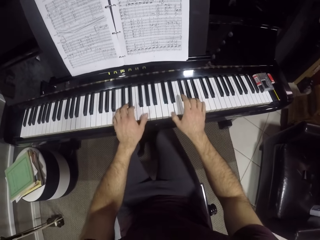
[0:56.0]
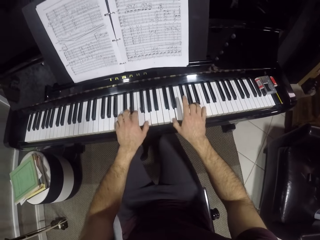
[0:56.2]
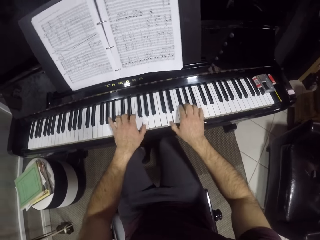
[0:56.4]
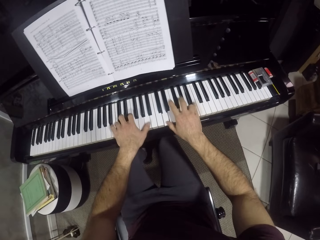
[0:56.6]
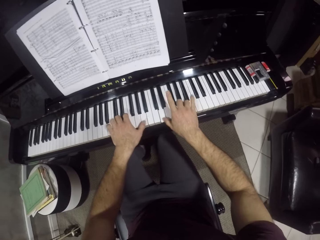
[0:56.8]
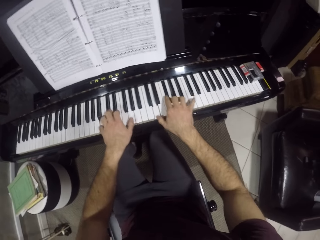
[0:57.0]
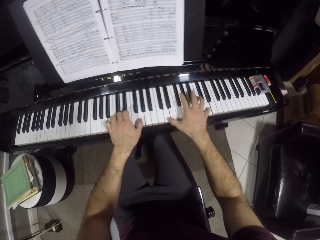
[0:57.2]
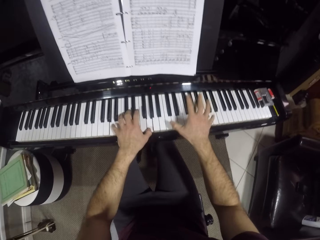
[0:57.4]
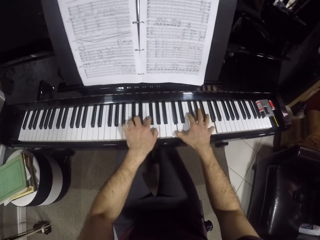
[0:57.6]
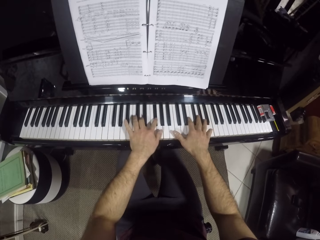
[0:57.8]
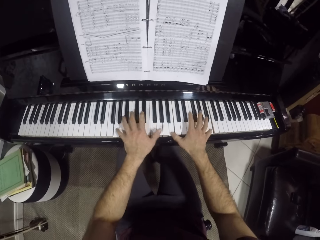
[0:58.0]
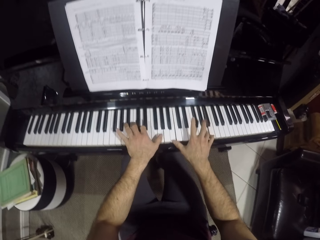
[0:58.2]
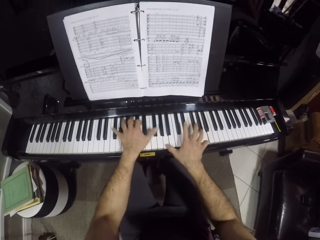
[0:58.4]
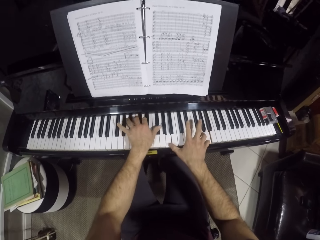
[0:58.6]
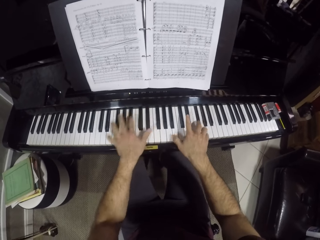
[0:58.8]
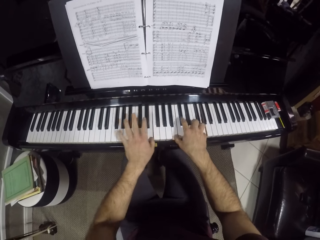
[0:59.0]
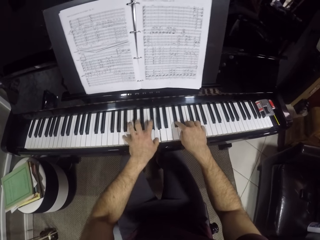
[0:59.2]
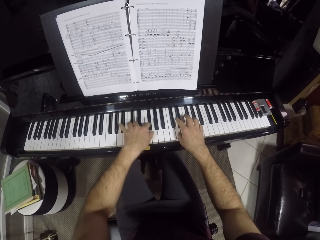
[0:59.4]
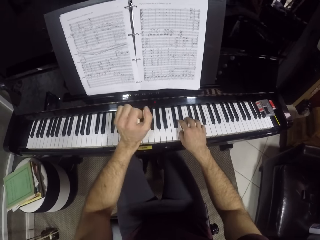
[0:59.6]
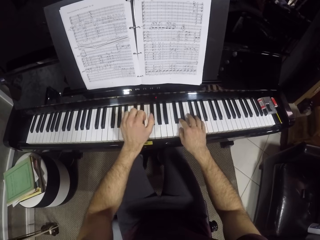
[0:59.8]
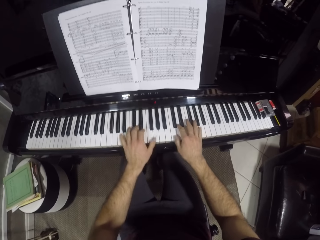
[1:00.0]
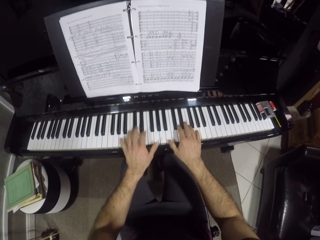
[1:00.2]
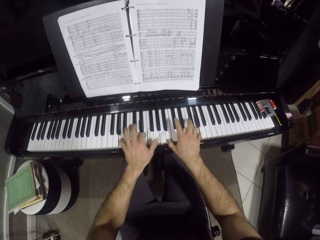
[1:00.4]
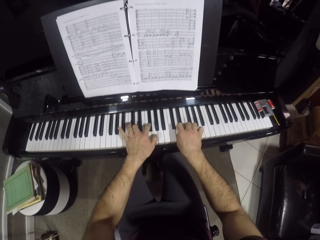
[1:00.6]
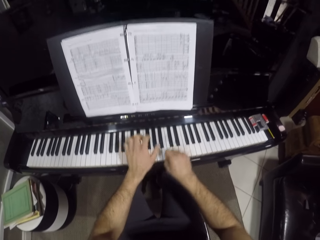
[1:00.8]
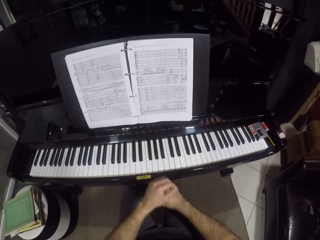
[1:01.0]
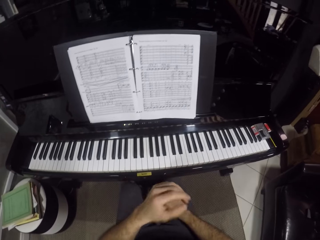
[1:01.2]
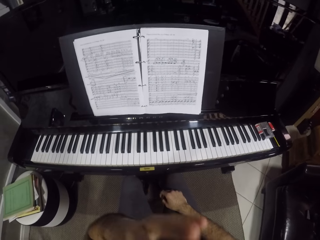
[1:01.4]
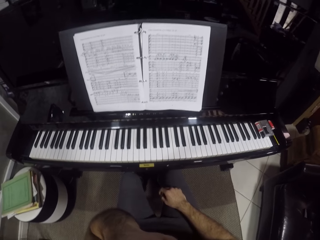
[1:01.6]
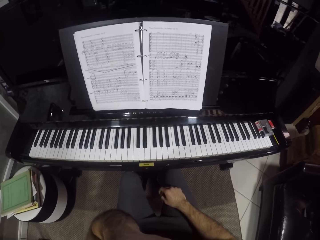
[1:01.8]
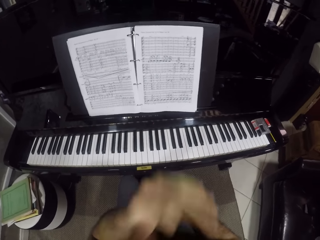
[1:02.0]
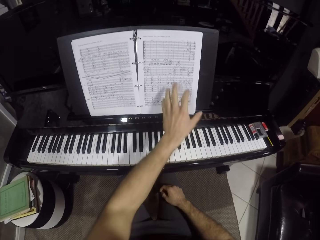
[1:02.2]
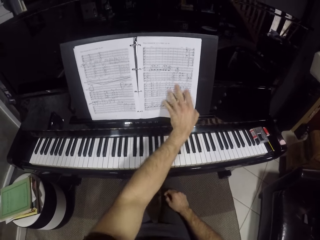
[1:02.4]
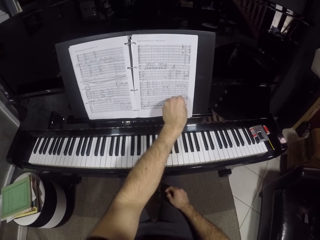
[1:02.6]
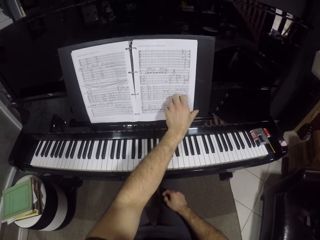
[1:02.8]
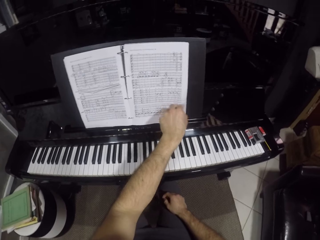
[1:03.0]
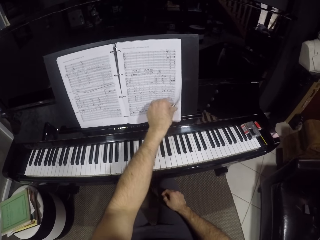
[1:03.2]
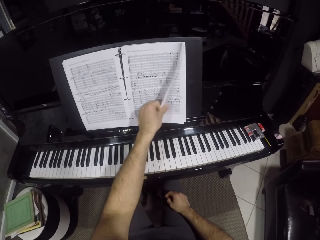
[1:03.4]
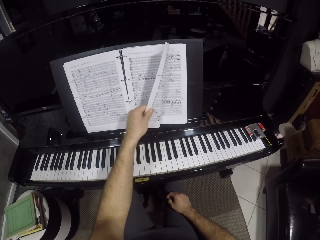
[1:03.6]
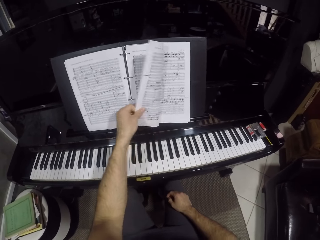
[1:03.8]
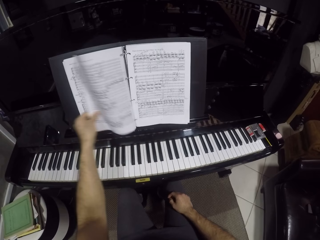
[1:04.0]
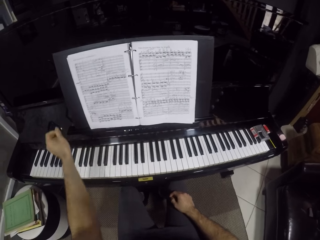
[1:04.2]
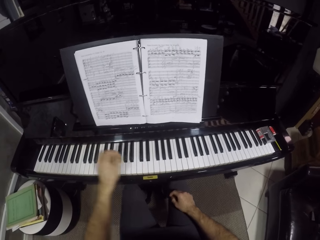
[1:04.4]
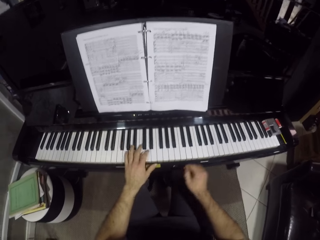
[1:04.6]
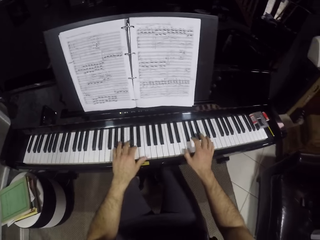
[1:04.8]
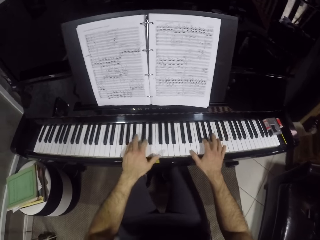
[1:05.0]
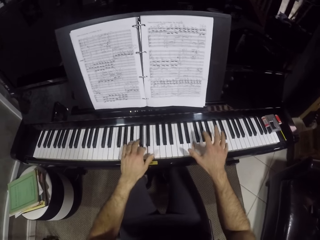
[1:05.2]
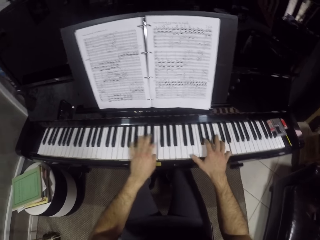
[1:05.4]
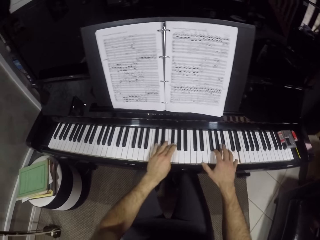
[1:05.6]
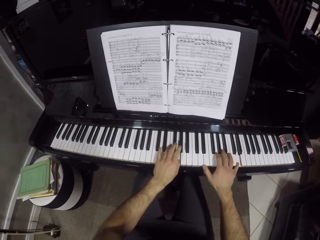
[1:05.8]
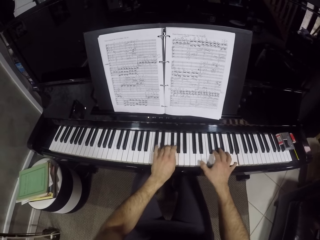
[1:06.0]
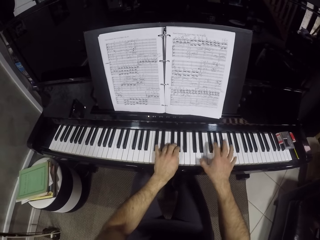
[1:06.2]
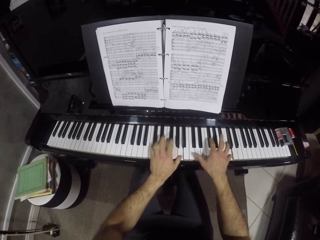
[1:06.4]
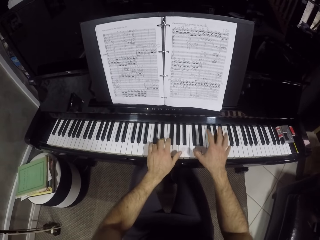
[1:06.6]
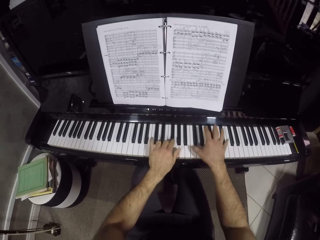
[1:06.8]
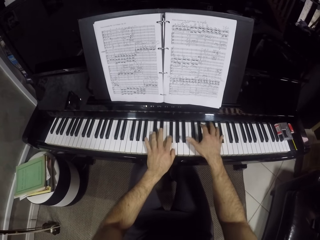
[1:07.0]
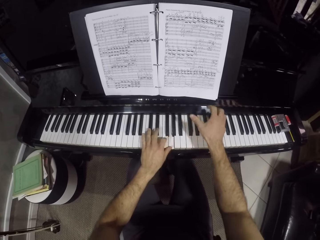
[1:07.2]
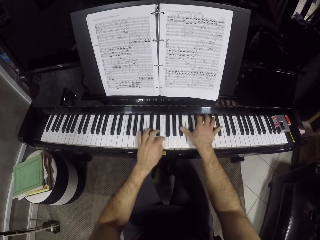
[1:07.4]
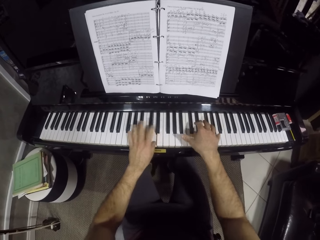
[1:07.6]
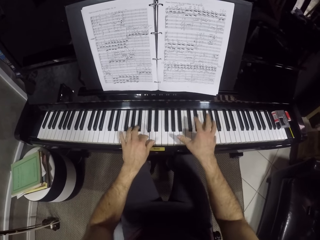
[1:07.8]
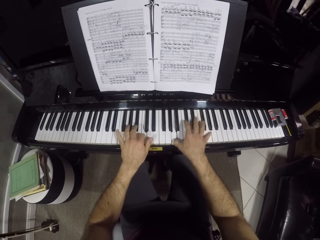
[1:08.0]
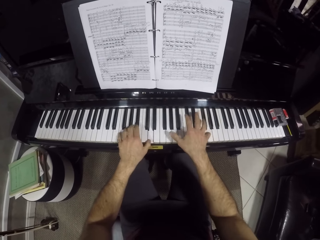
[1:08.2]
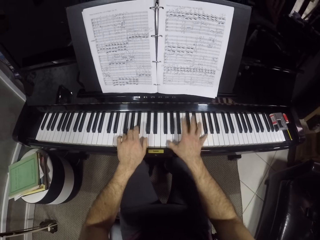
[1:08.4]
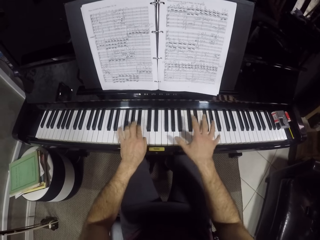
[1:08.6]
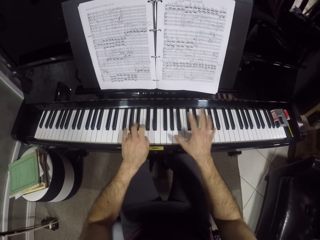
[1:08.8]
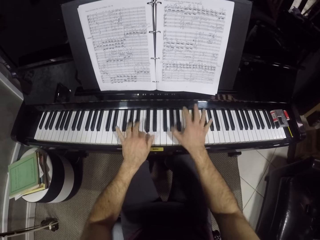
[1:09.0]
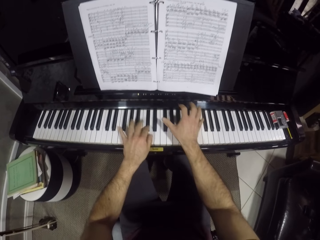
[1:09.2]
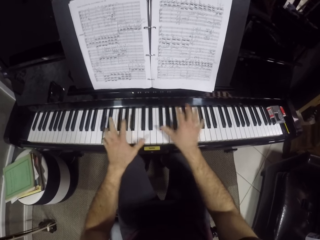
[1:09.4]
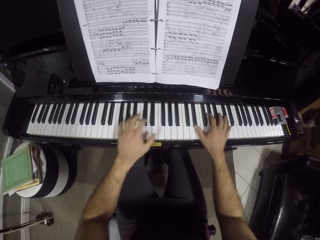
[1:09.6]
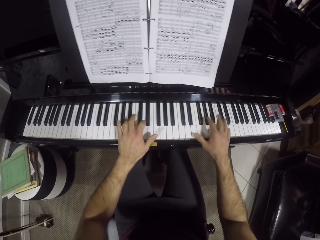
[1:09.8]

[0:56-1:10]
The camera wearer plays the piano with both hands. He removes both hands from the piano keys. He touches his face with his left hand. He opens a page of a musical manuscript on the piano with his left hand. He plays the piano with both hands.

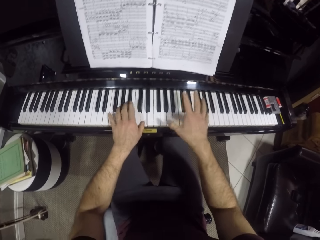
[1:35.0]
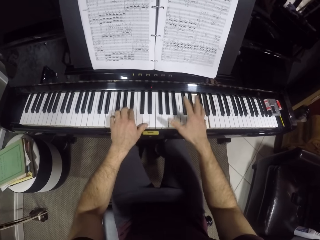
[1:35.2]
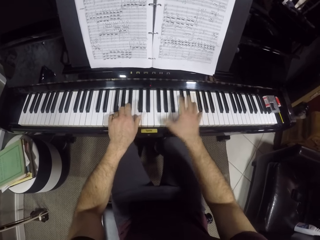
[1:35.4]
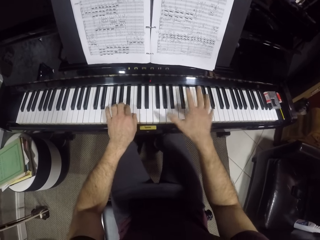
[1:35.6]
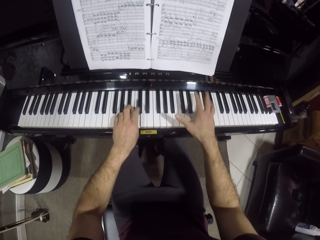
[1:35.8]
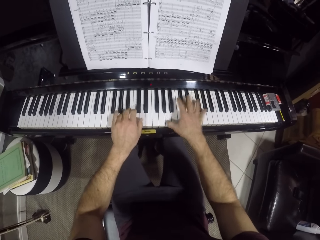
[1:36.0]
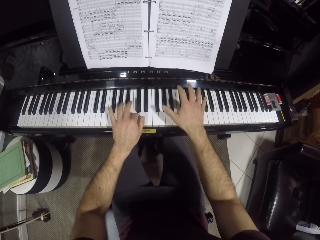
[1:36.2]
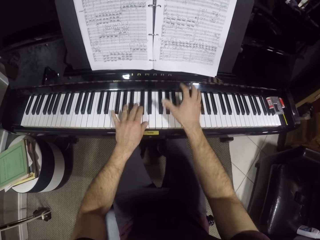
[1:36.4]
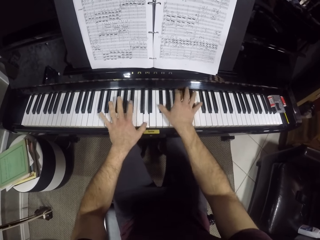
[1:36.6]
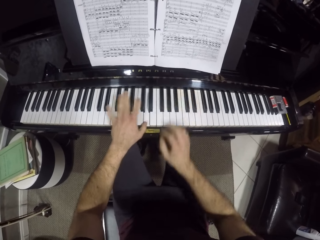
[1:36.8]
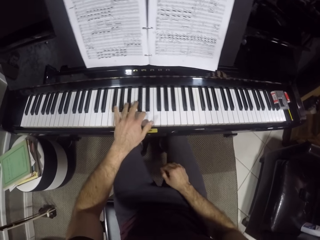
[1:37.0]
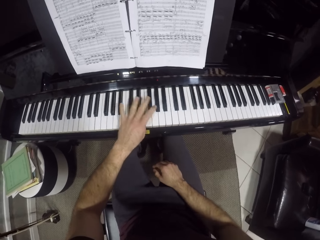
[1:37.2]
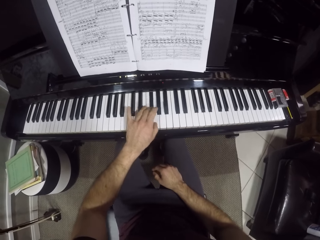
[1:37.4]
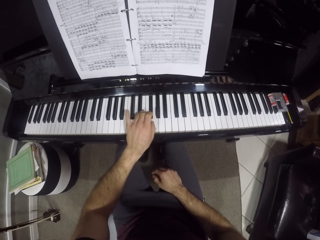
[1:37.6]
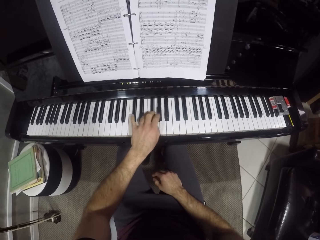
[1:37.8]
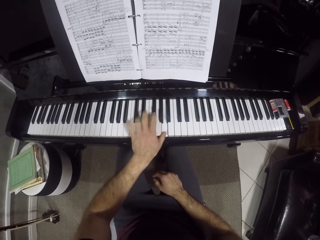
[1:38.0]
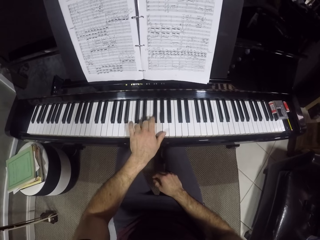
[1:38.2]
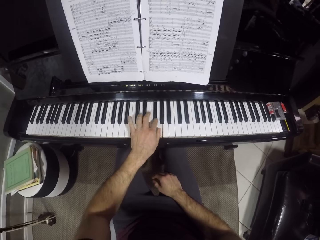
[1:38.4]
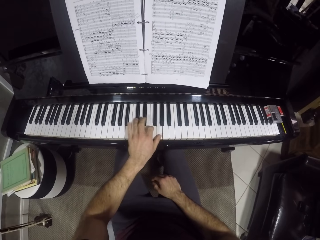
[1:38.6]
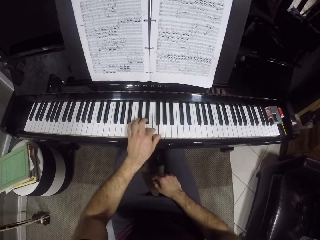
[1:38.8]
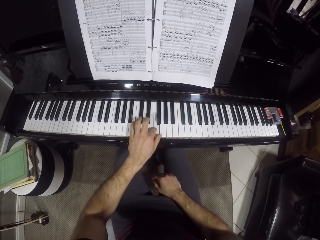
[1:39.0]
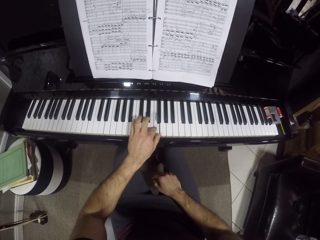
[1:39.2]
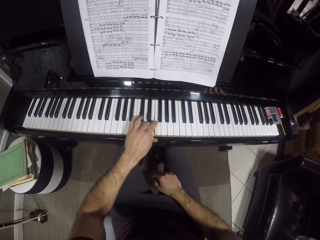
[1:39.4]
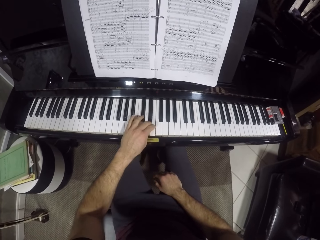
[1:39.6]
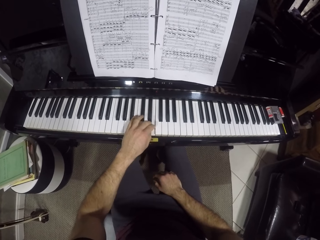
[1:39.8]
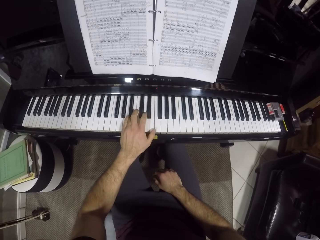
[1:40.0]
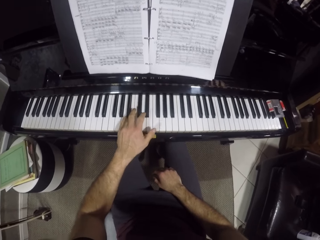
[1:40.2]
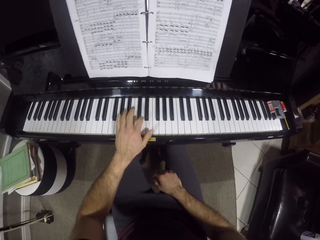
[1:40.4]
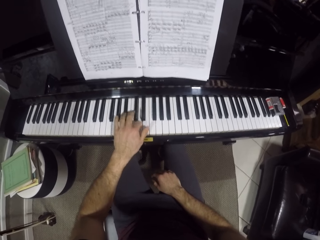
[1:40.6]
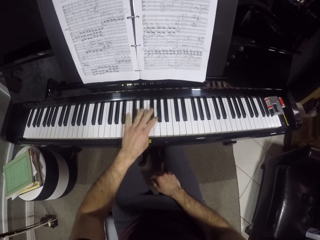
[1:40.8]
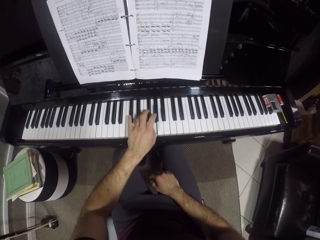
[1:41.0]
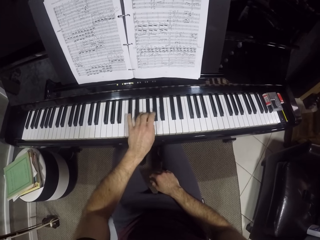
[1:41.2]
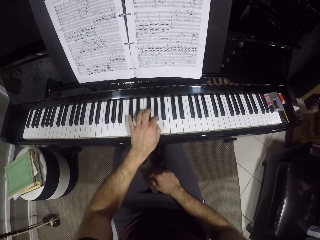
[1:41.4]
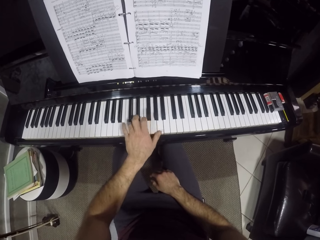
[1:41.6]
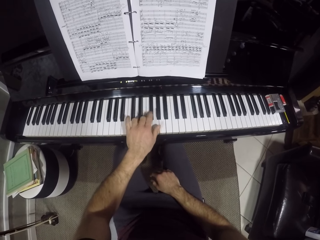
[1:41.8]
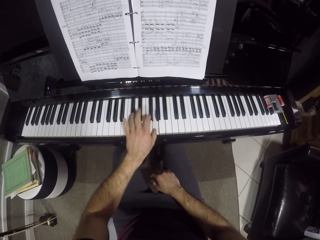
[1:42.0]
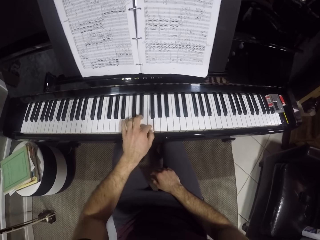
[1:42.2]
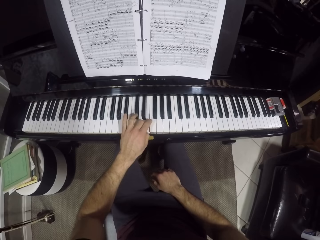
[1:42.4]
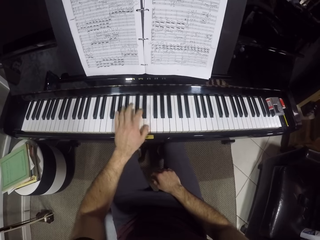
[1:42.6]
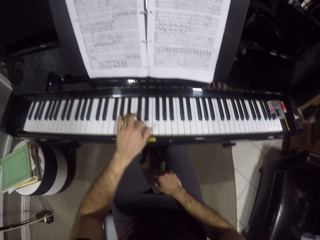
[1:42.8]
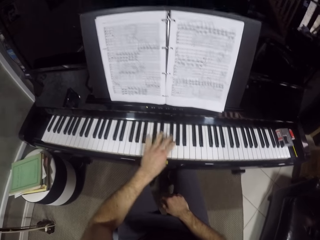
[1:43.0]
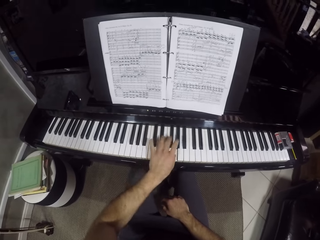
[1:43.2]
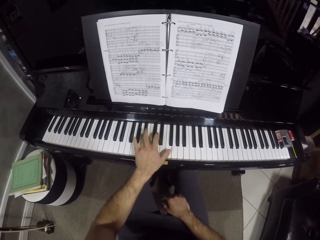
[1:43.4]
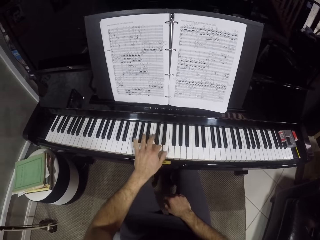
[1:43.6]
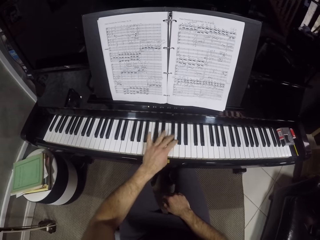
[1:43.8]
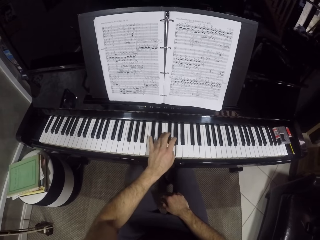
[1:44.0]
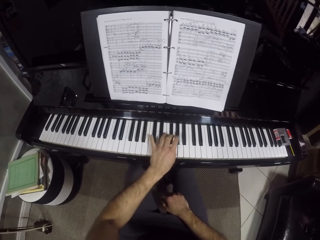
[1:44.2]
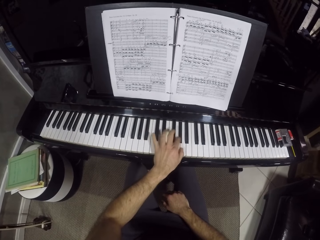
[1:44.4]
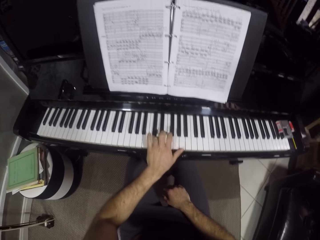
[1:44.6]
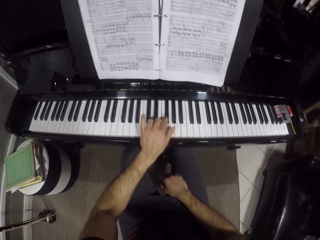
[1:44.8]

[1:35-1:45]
The camera wearer removes his right hand from the piano keys. He plays the piano with his left hand.
